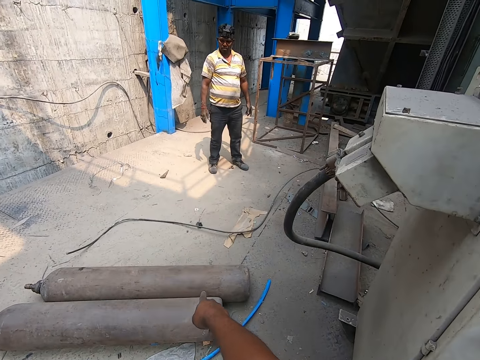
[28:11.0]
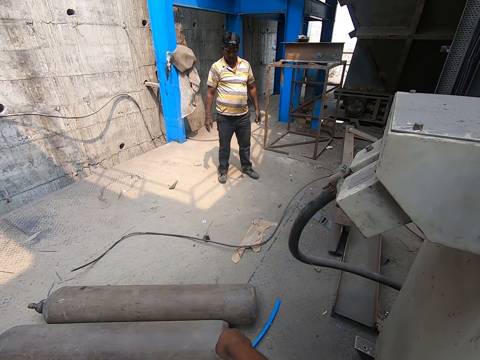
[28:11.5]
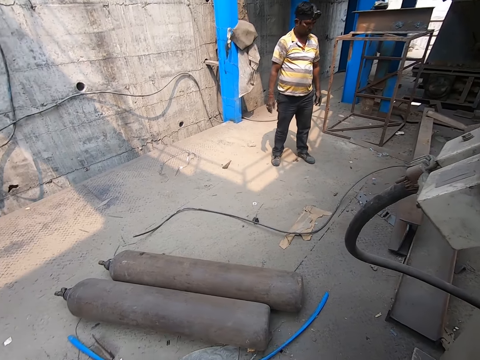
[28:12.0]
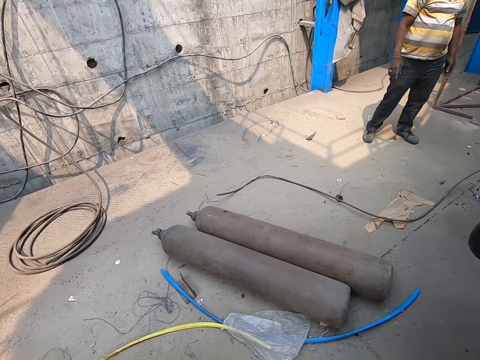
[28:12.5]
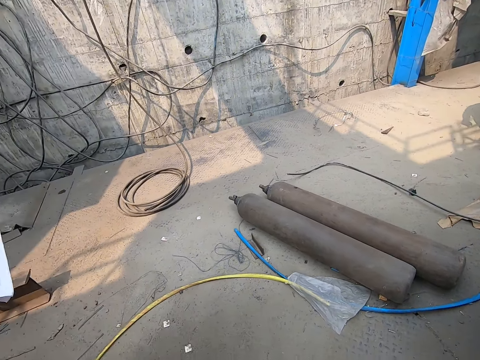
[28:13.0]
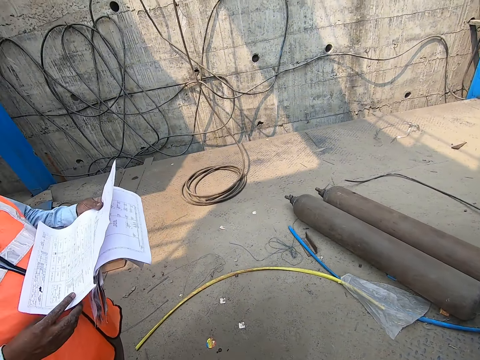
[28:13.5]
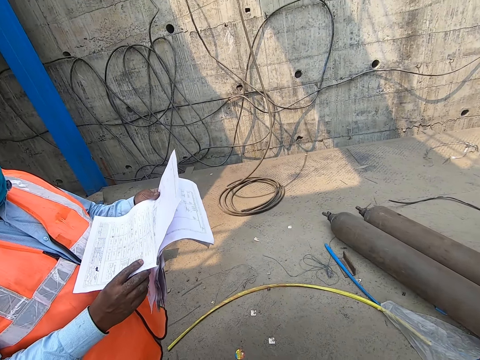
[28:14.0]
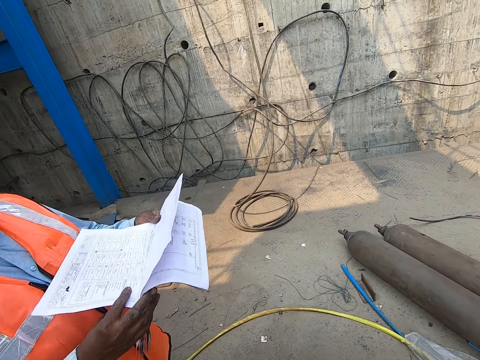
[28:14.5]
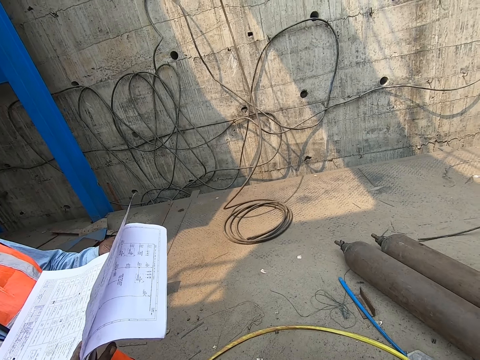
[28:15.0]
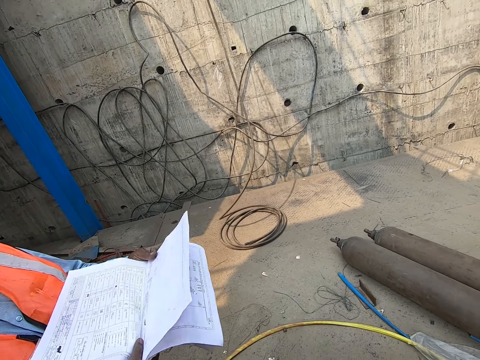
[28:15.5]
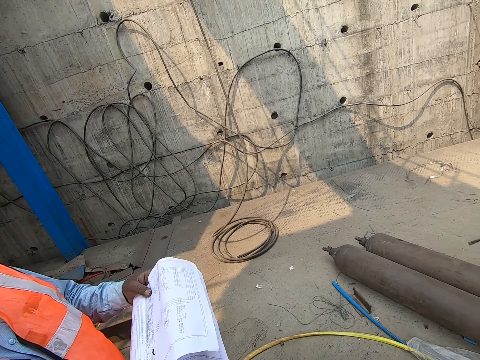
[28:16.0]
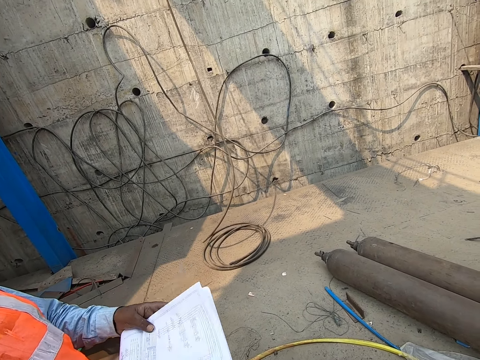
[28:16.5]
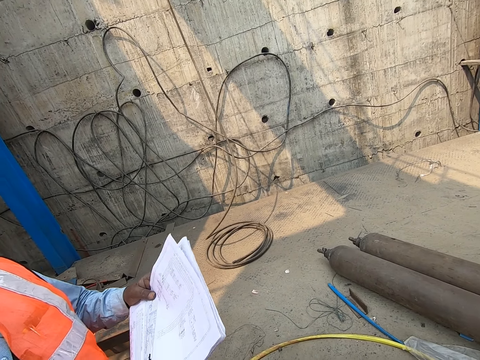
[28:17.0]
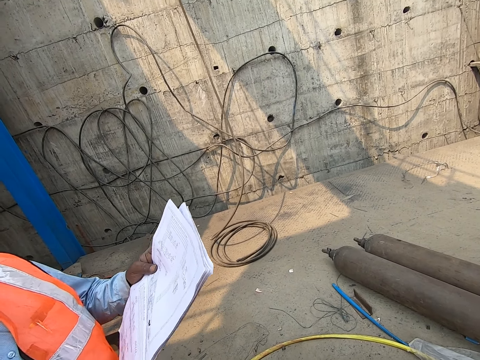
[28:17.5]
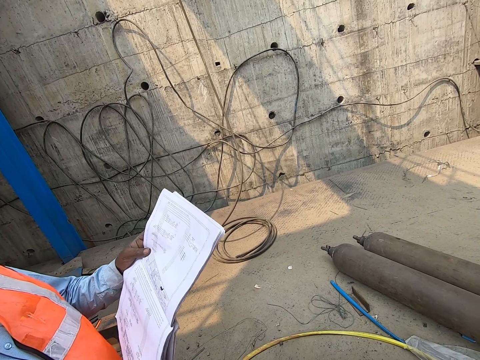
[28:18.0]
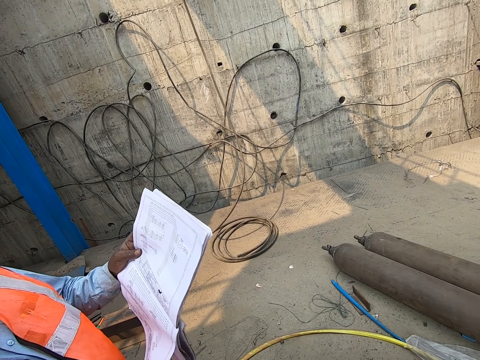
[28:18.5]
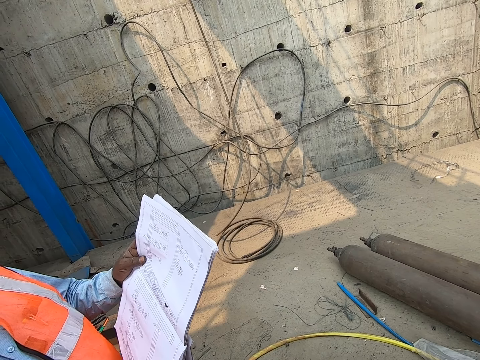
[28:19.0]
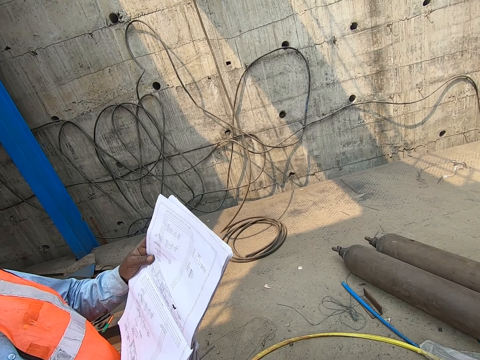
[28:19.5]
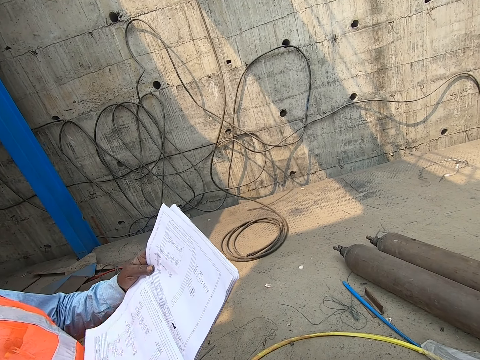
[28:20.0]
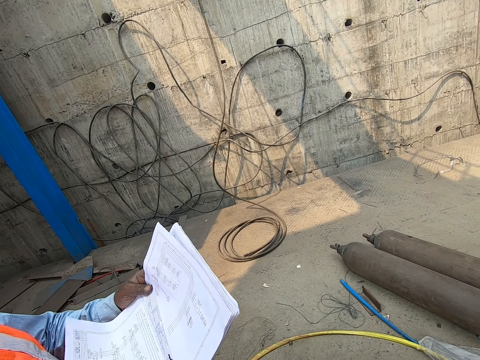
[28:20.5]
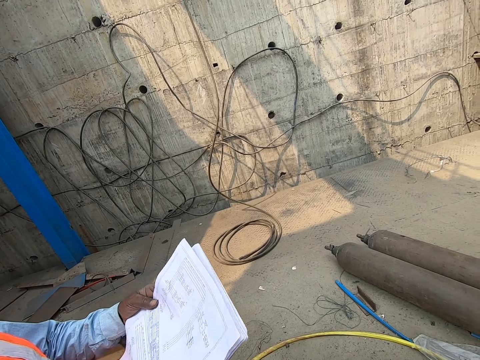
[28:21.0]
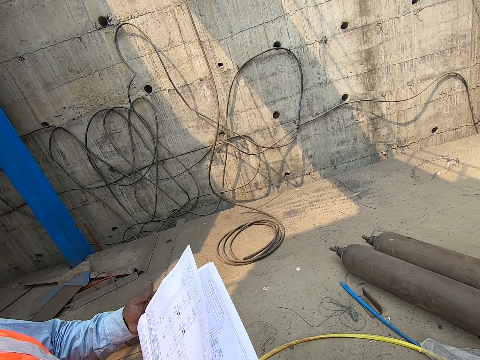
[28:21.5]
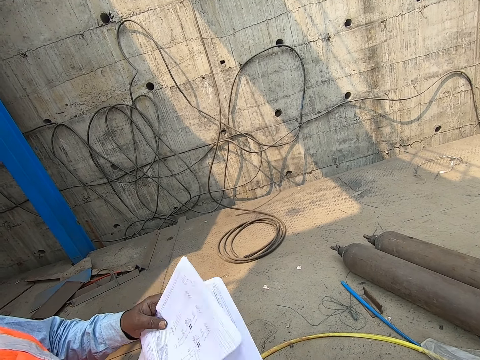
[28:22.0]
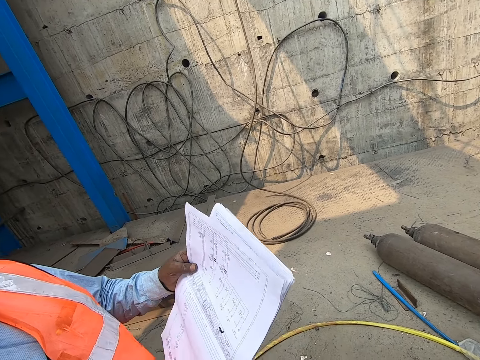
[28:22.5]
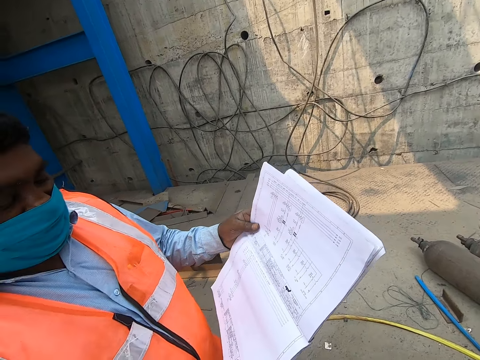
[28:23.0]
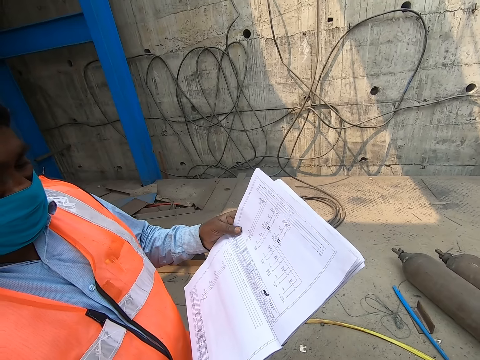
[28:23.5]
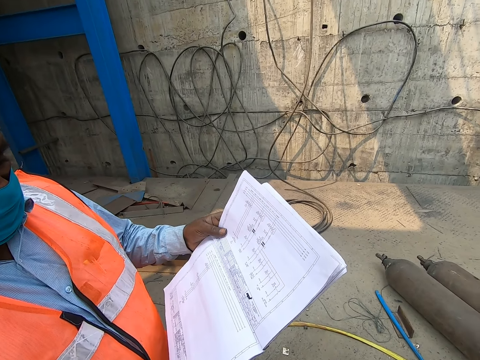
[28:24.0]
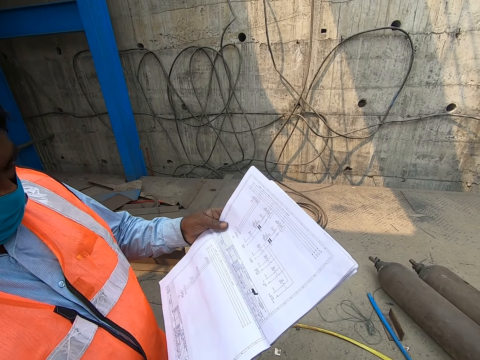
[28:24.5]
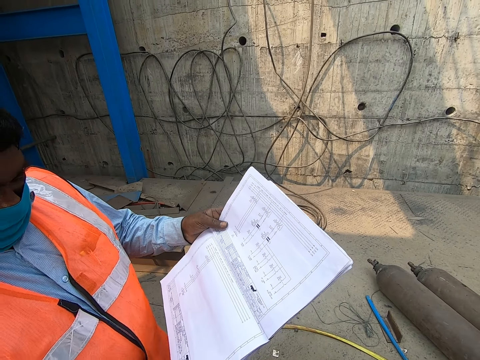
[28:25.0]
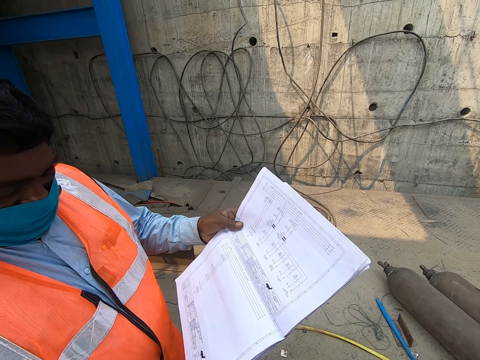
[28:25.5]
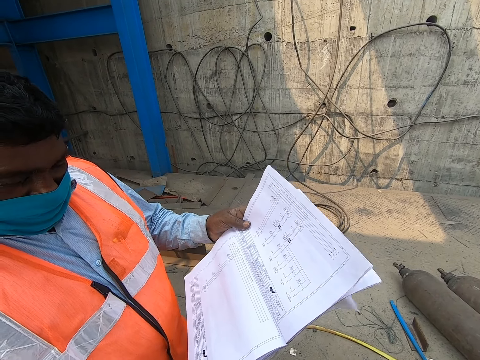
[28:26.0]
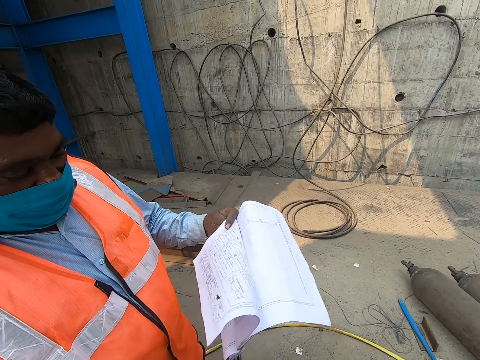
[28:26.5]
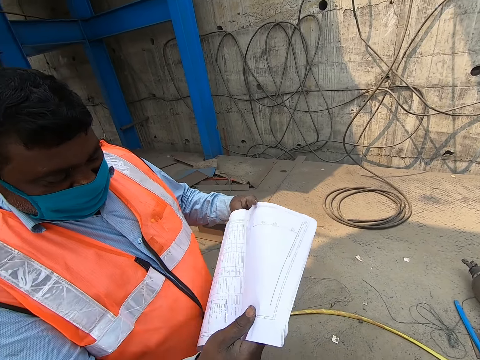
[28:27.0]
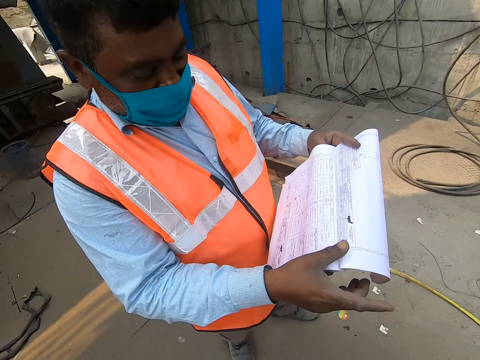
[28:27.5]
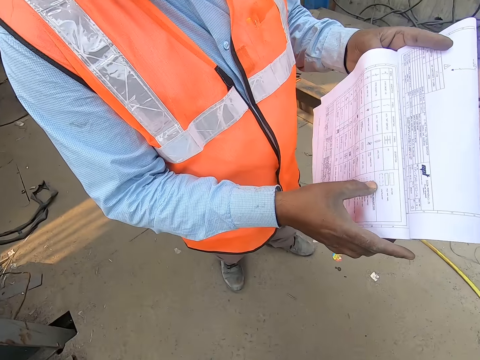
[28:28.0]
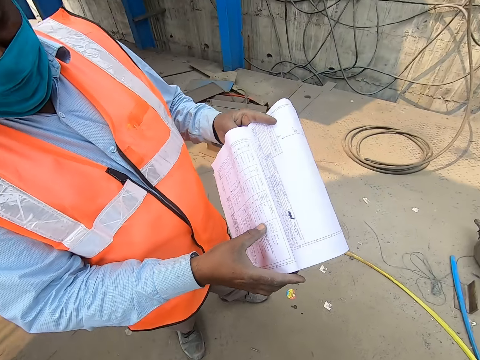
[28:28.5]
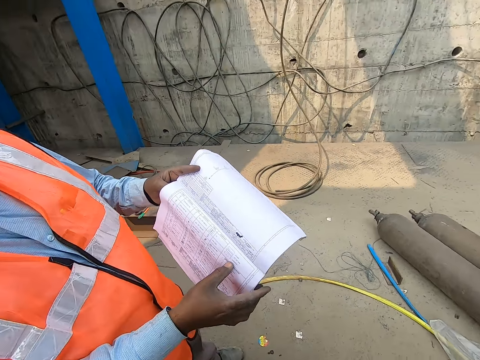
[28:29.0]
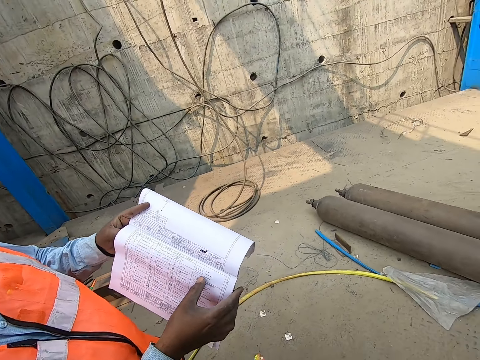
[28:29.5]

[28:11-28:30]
The camera wearer points at the cylinder. They look around. They converse with a man. The man converses with the camera wearer. The man flips a page of the book in his left hand with his right hand. The camera wearer converses with the man. The man flips a page of the book in his left hand with his right hand. The camera wearer converses with the man.

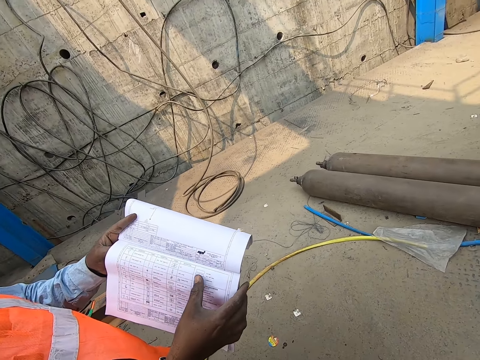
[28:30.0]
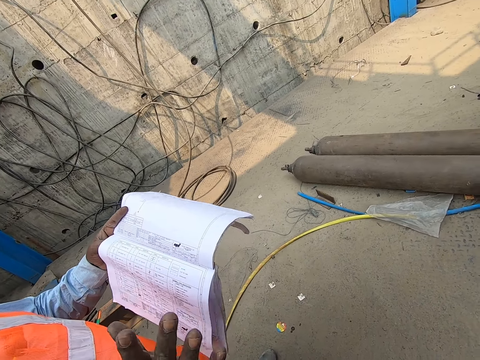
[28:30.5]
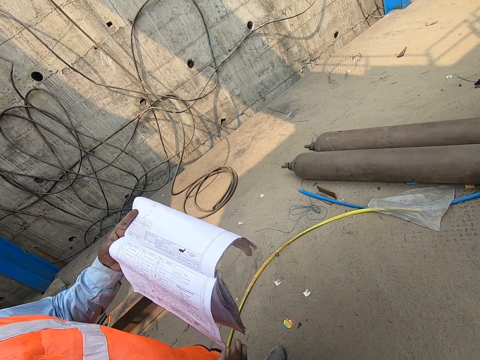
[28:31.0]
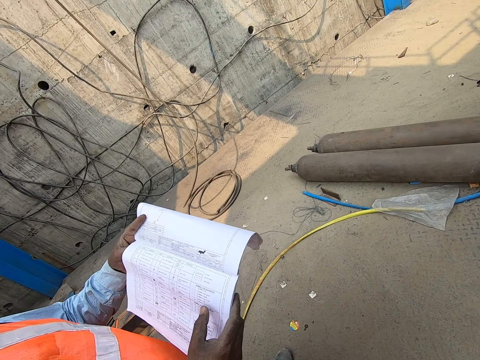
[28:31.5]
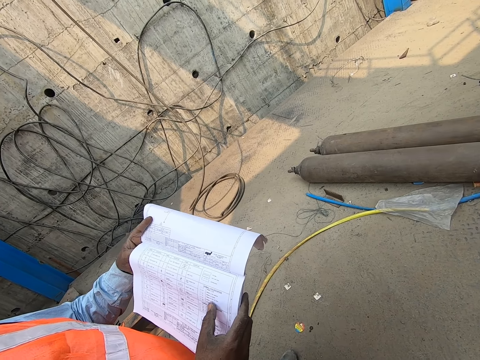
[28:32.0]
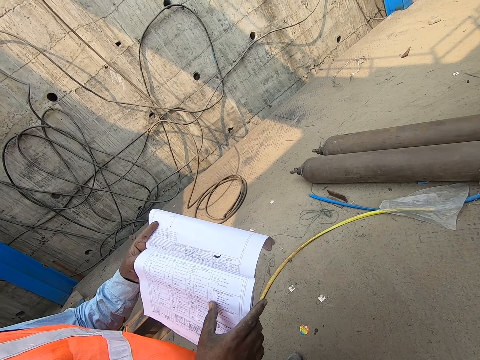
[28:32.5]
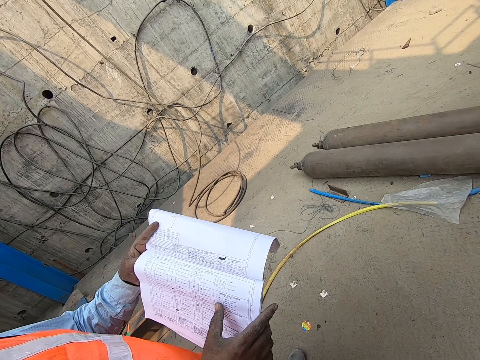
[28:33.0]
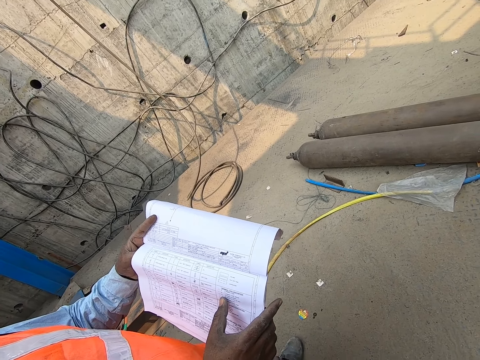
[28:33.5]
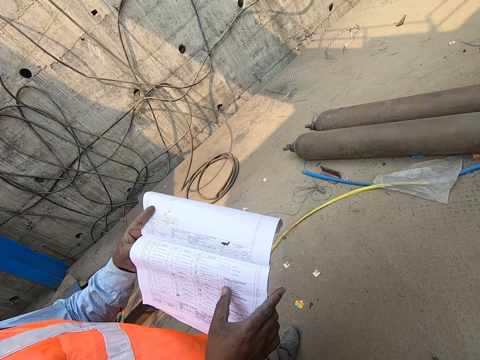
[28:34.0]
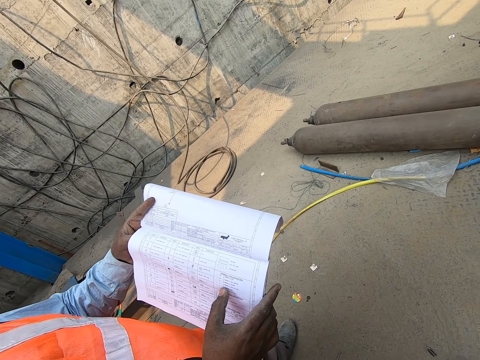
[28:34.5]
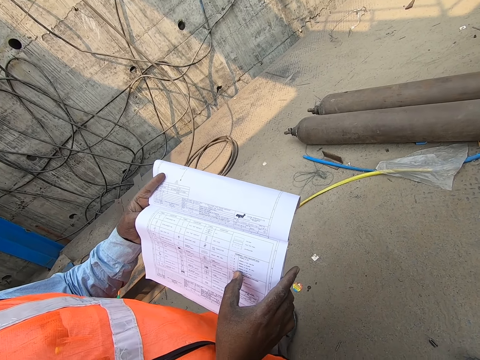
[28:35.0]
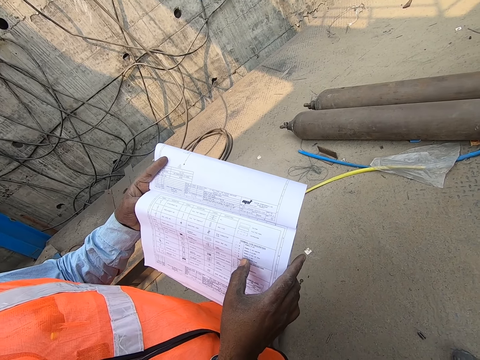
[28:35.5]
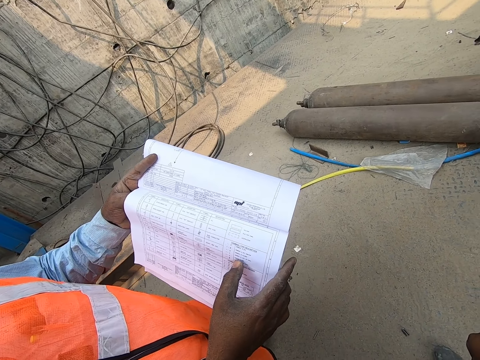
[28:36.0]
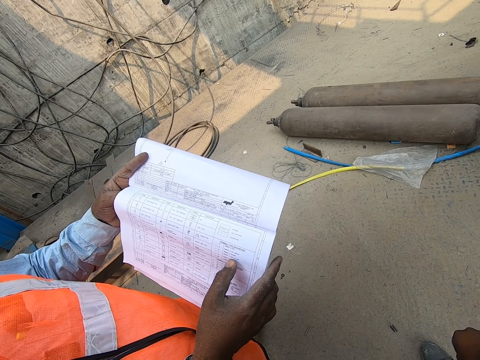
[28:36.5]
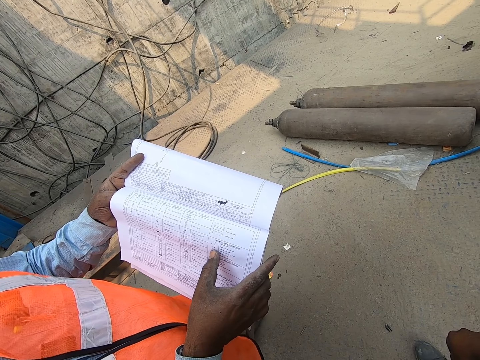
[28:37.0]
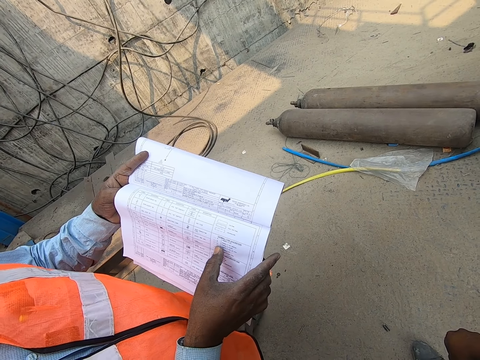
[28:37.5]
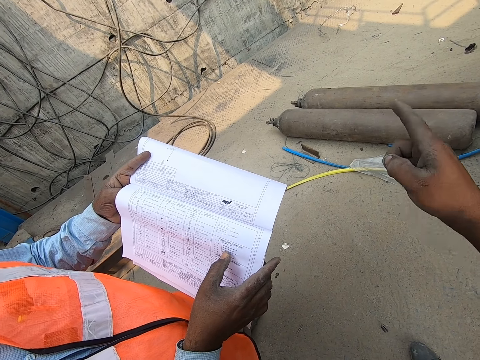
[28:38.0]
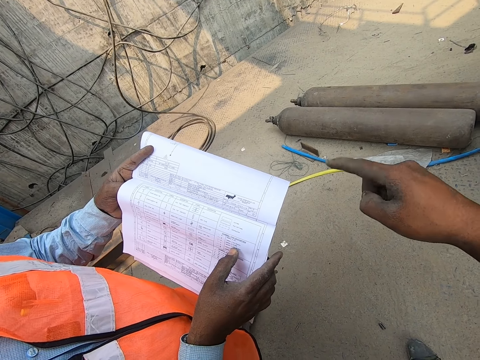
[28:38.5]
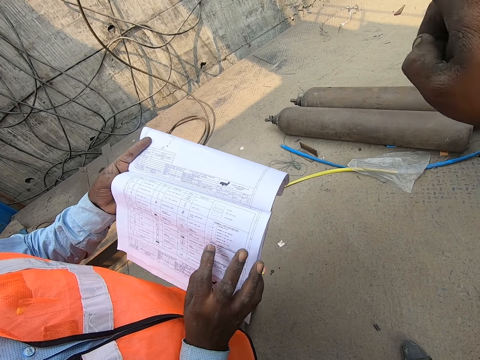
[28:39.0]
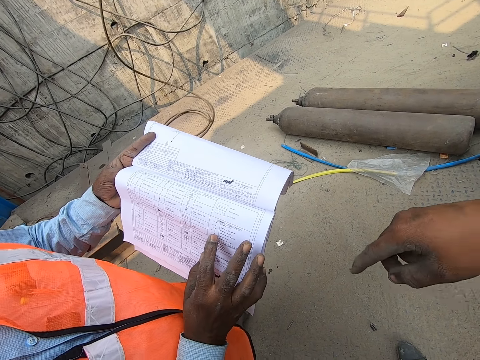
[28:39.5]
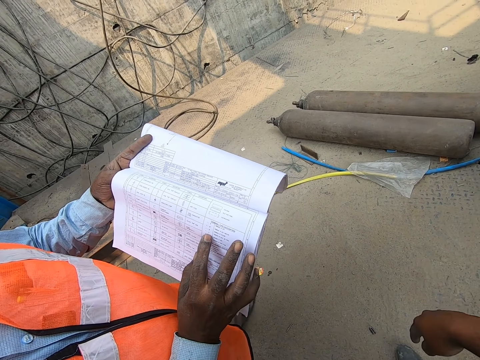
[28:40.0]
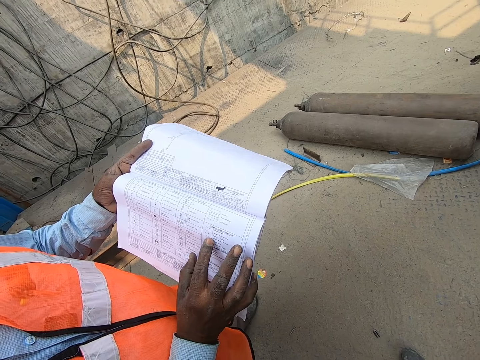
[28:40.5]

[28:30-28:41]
The camera wearer points at a man.
